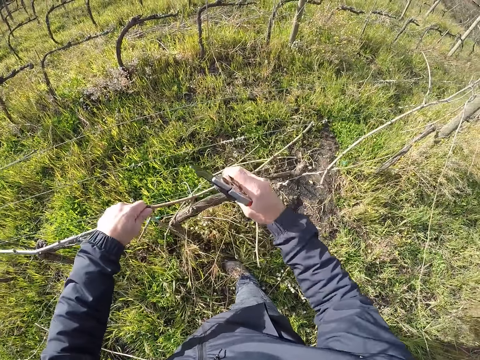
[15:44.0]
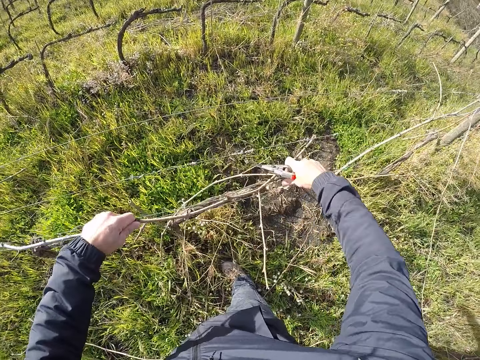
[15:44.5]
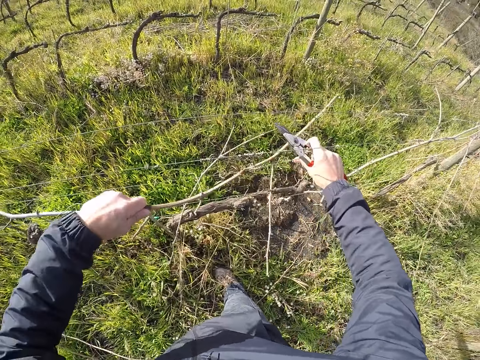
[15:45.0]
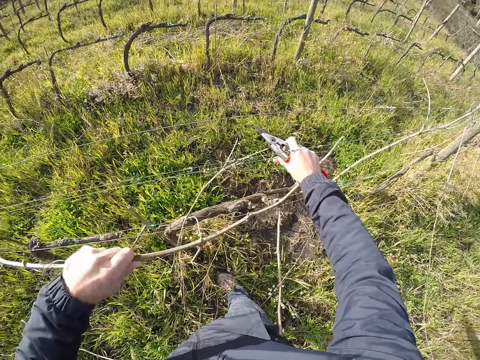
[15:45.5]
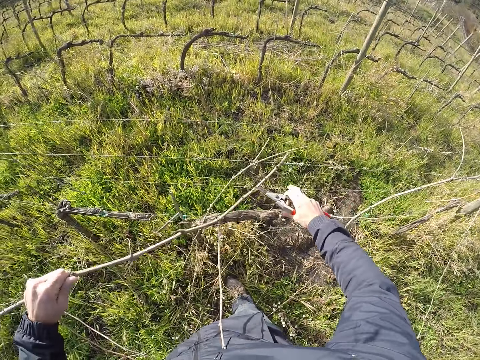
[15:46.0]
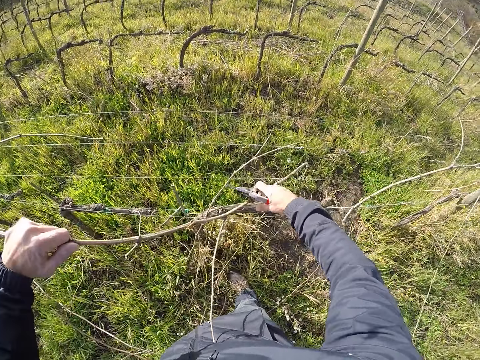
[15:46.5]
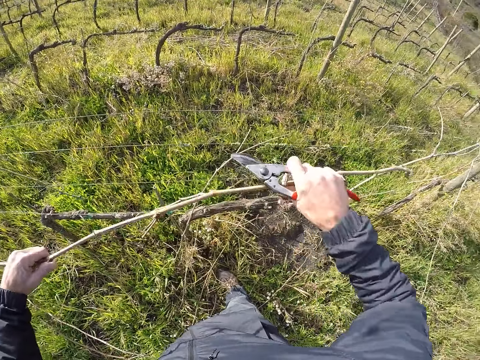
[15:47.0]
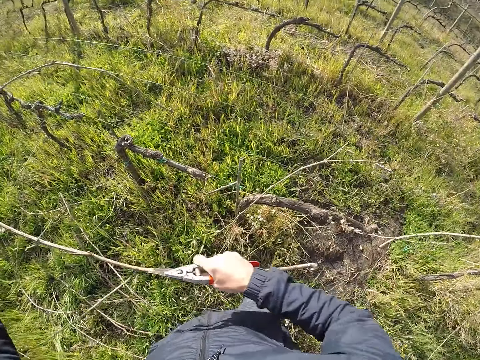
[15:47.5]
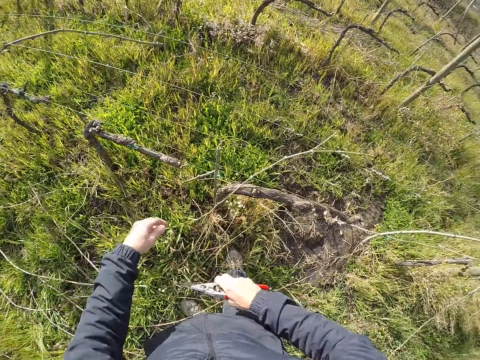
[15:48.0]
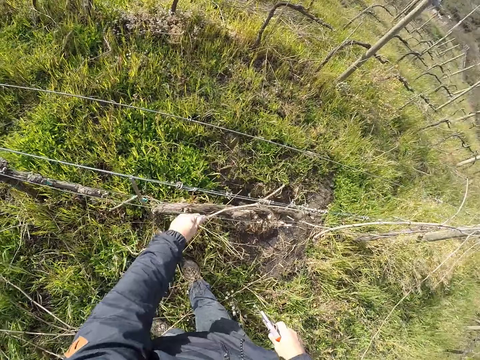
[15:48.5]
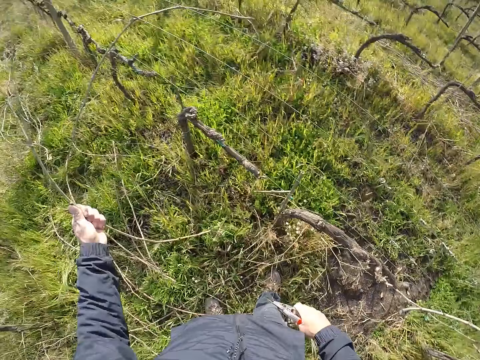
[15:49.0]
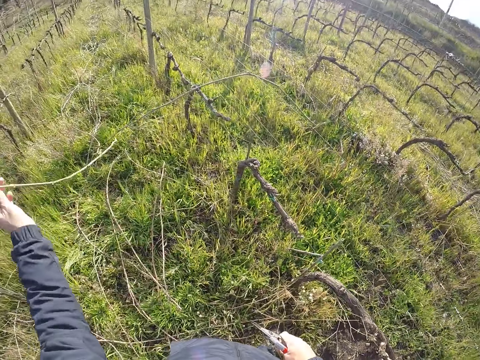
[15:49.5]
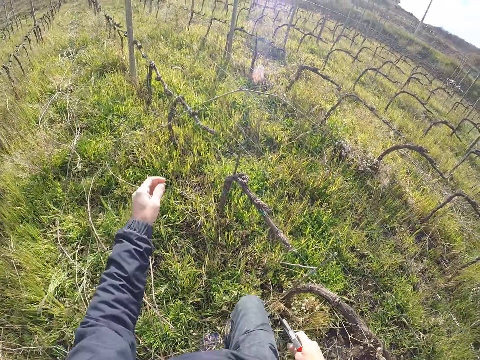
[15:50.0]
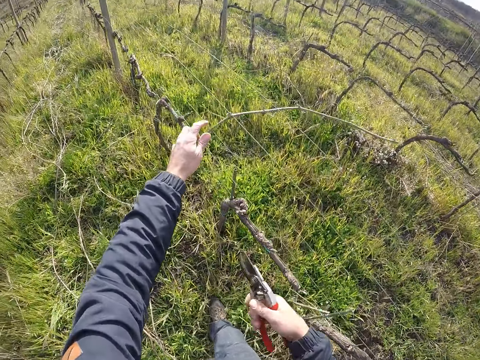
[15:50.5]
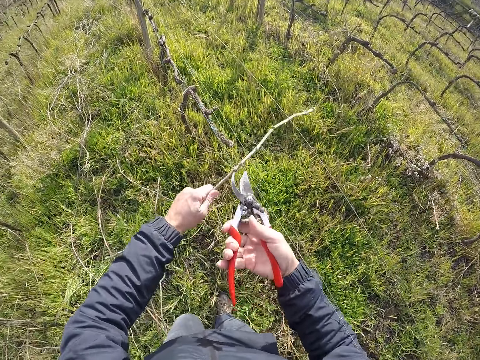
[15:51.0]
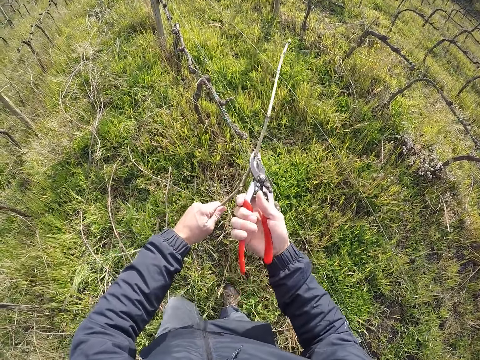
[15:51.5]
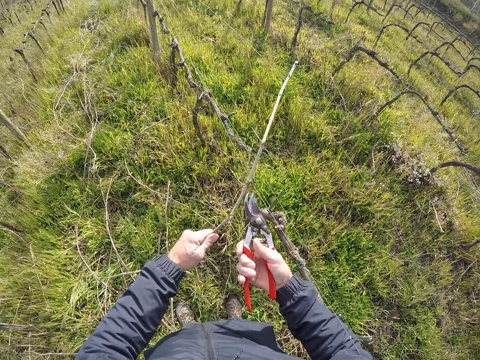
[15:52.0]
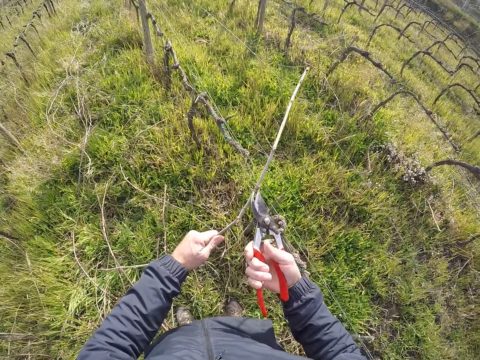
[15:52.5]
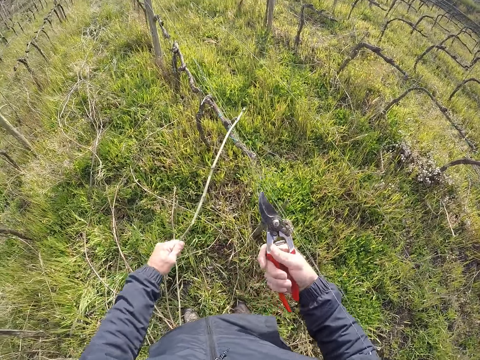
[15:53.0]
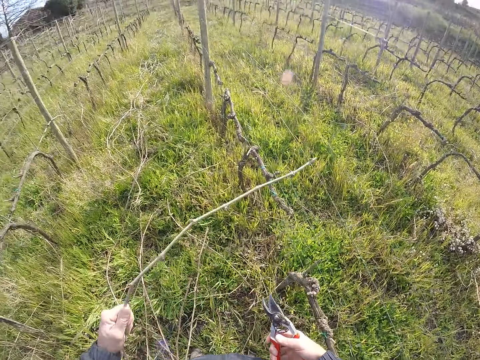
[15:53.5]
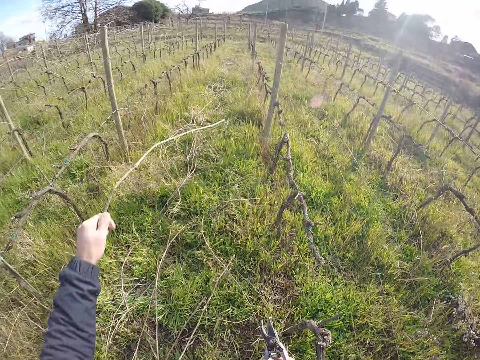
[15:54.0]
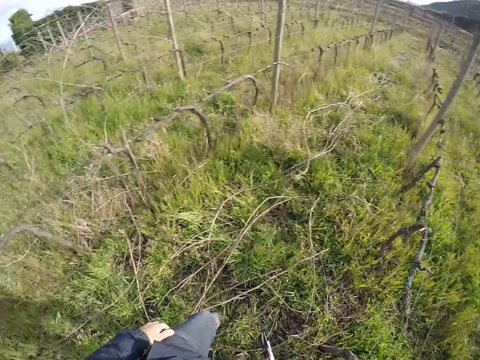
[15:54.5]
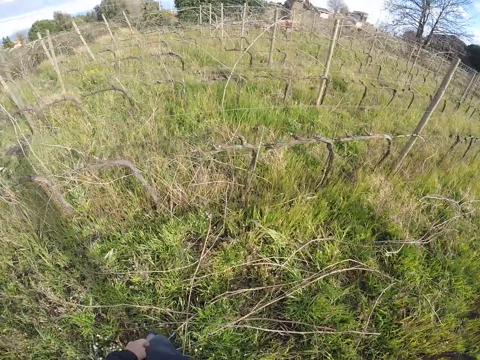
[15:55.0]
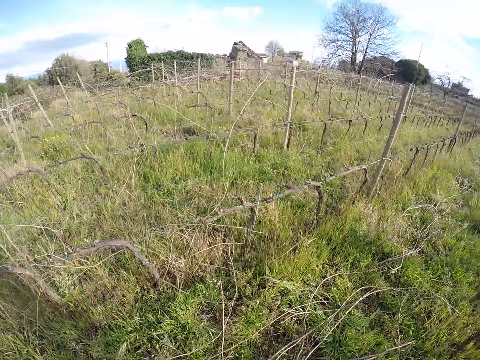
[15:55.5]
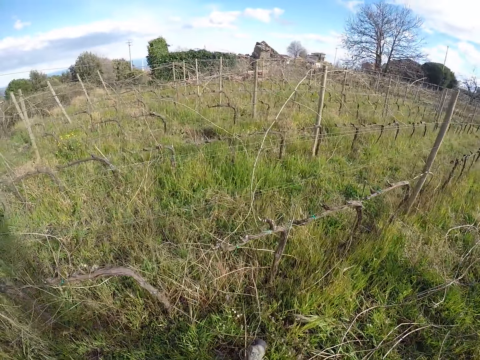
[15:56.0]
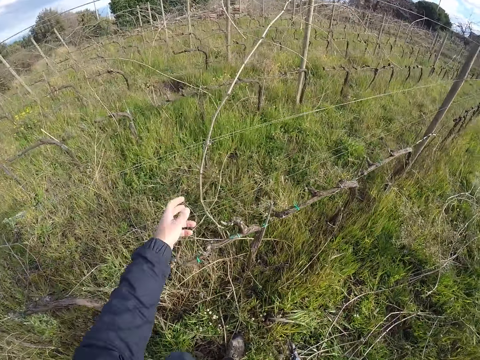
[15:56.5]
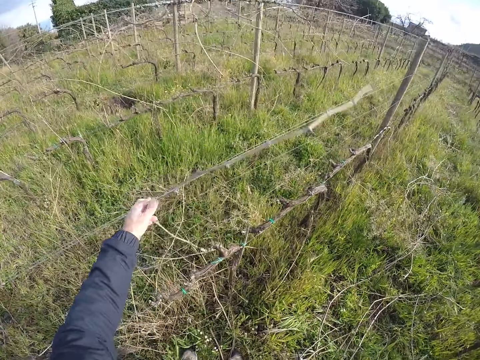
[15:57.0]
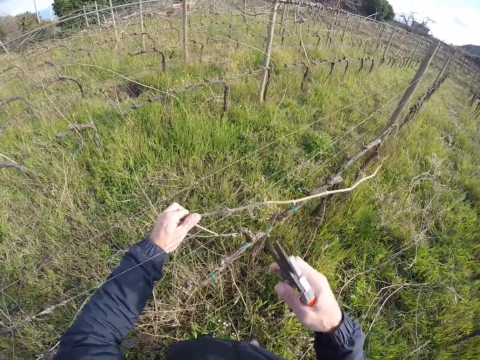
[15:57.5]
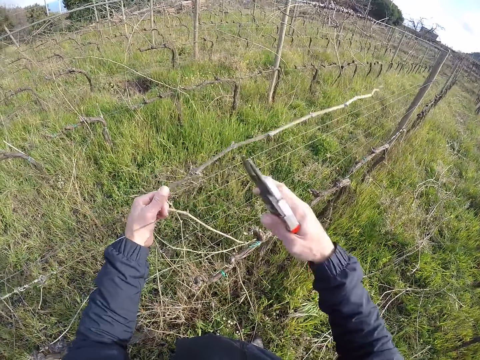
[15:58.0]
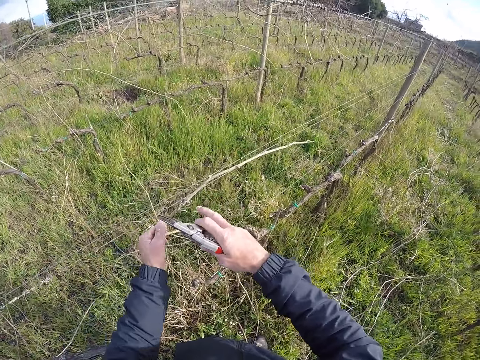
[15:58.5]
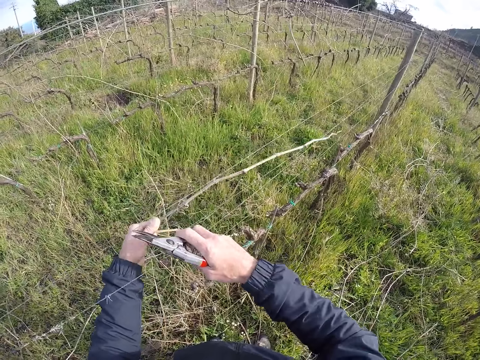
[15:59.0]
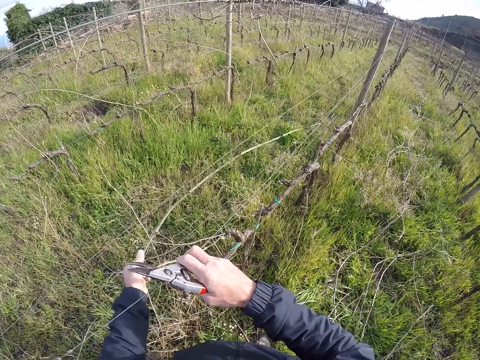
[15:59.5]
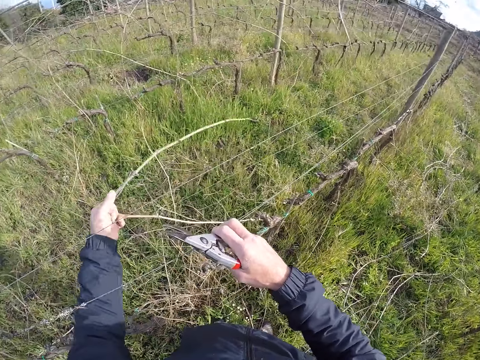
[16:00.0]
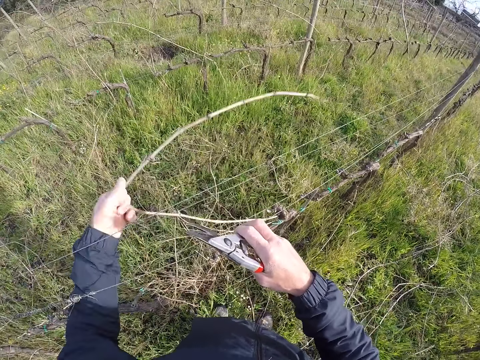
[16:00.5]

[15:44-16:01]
The camera wearer pulls a barbed wire with his left hand. He pulls the branch from the barbed wire fence with both hands. He drops the branch on the ground with his right hand. He pulls a branch from the barbed wire fence with his left hand. He drops the branch on the ground with his left hand. He pulls a branch from the barbed wire fence with his left hand. He cuts the branch in his left hand with the pruner or scissors in his right hand. He drops the branch on the ground with his left hand. He walks. He pulls a branch from the barbed wire fence with his left hand. He pulls the barbed wire with his right hand. He cuts branches with the scissors.

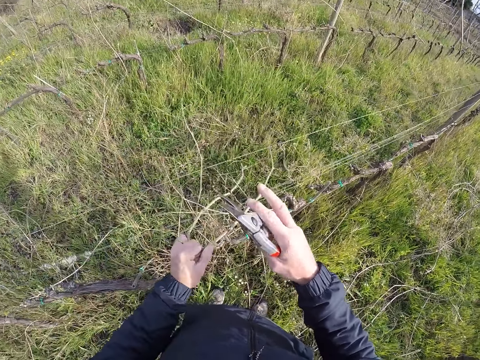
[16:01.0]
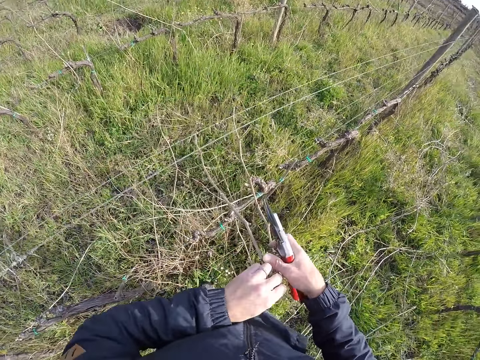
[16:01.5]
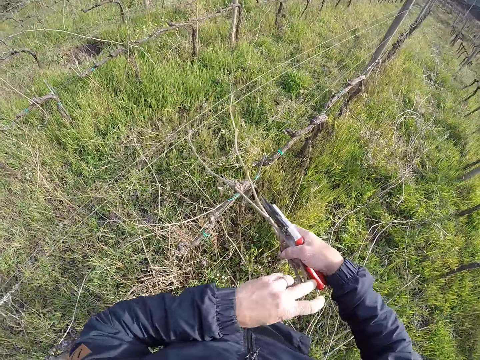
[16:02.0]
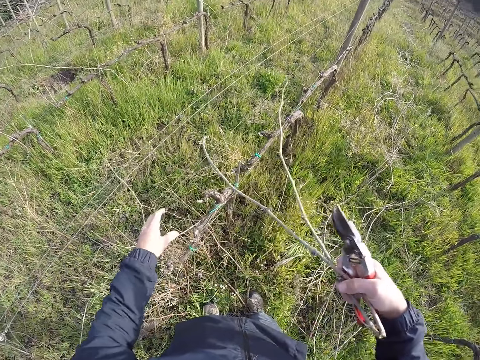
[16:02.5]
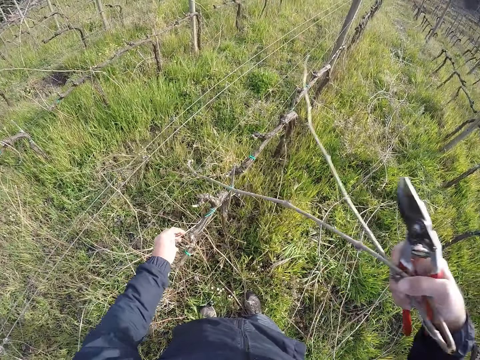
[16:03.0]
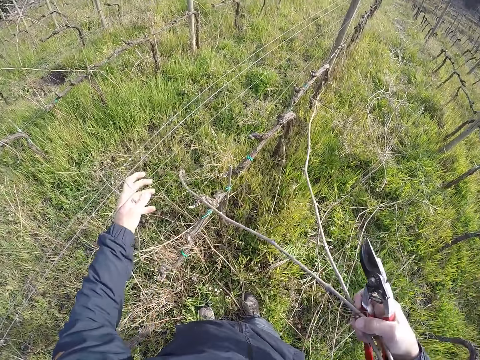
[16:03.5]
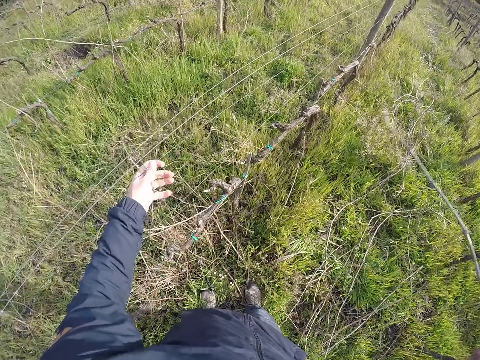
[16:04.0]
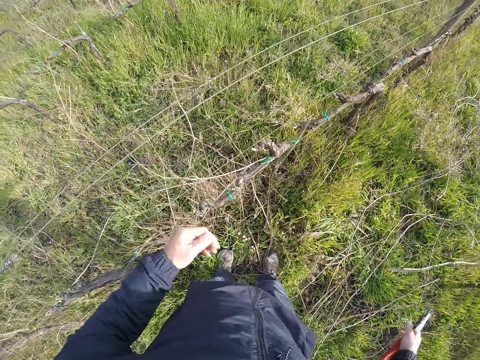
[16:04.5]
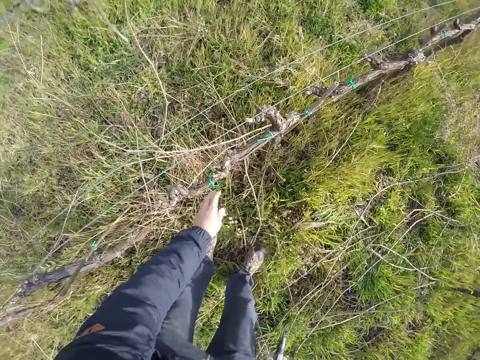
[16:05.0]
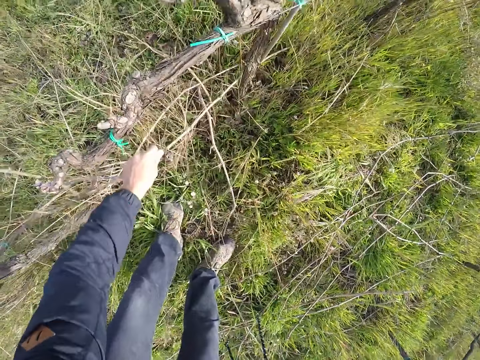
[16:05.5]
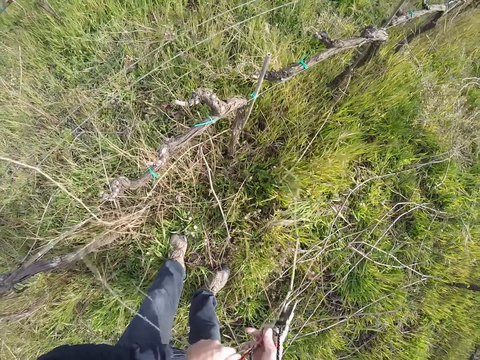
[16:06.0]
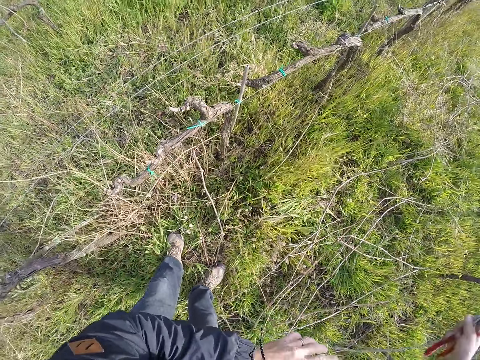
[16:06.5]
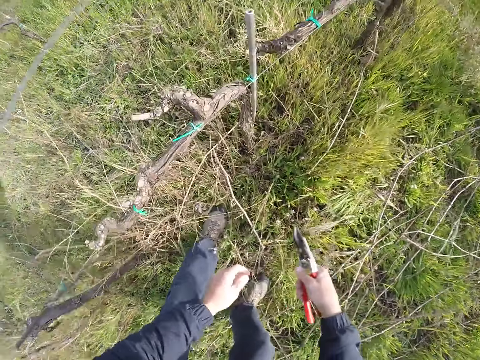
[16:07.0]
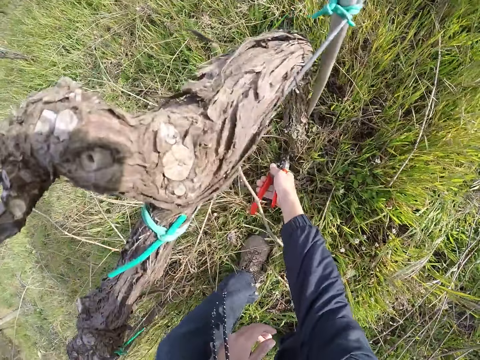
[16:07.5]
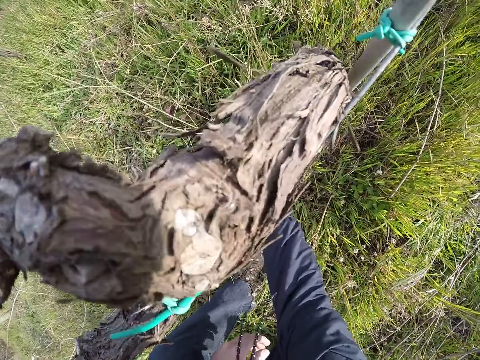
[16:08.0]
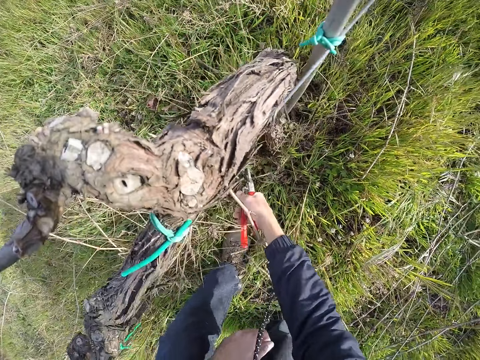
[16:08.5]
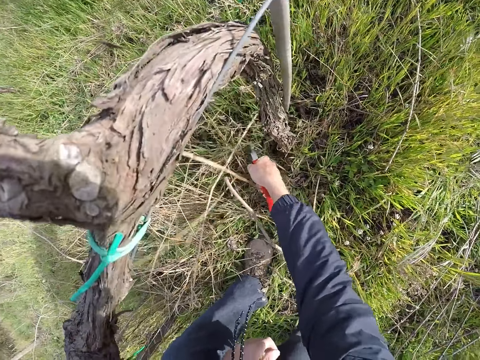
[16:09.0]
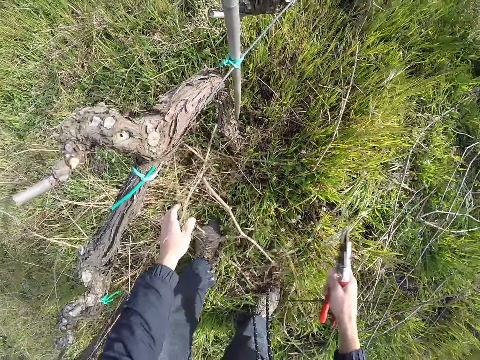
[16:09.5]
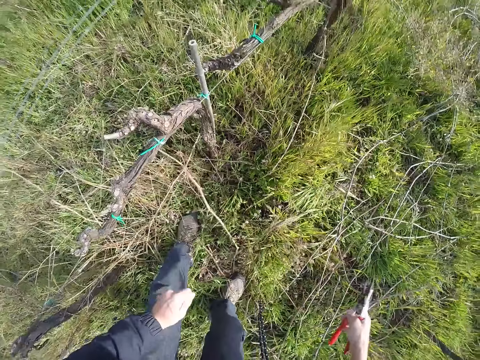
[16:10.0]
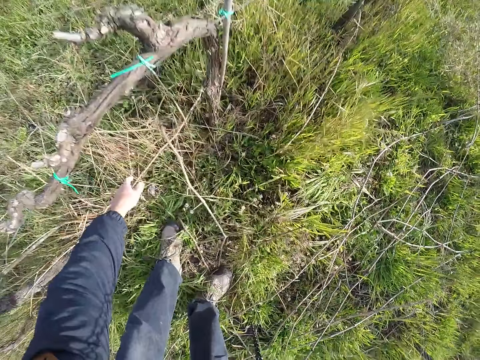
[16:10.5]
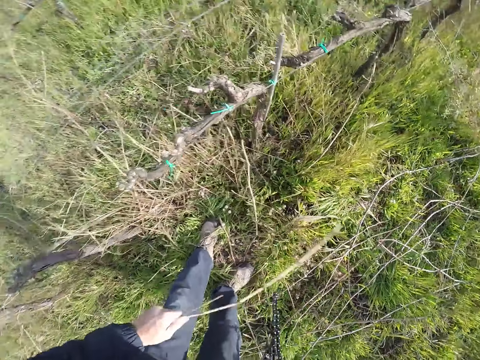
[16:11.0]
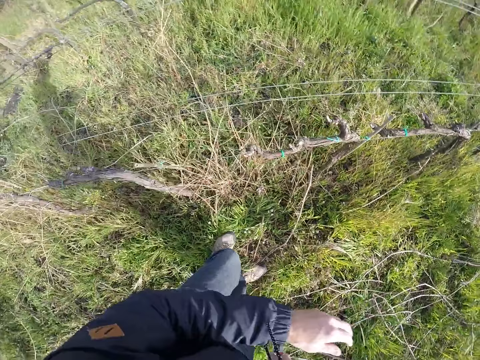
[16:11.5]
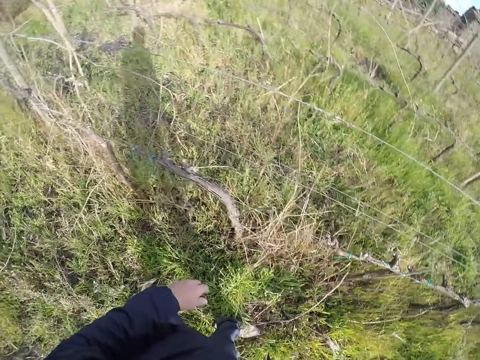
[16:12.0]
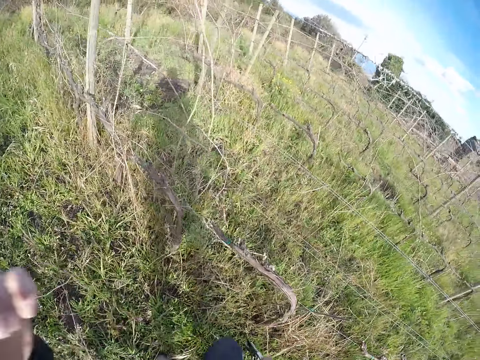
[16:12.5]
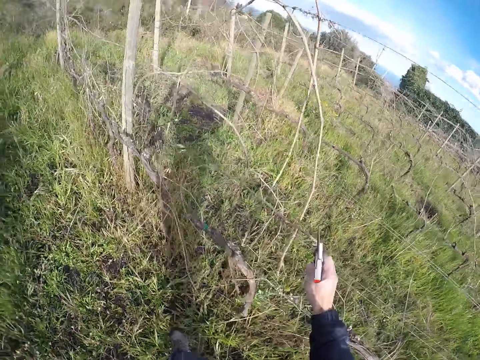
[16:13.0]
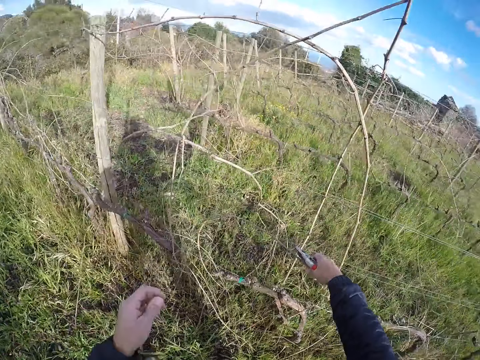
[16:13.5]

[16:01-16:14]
The camera wearer passes the branch from his left hand to his right hand. He pulls the branch from the barbed wire fence with his right hand. He pulls a barbed wire with his left hand. He drops the branch on the ground with his right hand. He pulls a branch from the barbed wire fence with his left hand. He passes the branch from his left hand to his right hand. He drops the branch on the ground with his right hand. He cuts branches on the ground with the pruner in his right hand. He cuts grass on the ground with his left hand. He drops the grass on the ground with his left hand. He pulls a branch from the barbed wire fence with his left hand. He drops the branch on the ground with his left hand. He adjusts his camera with his left hand. He walks.
